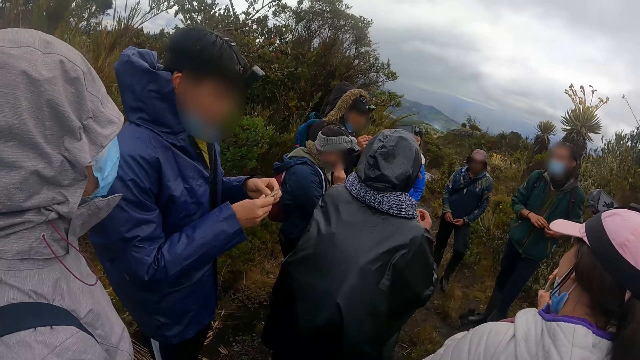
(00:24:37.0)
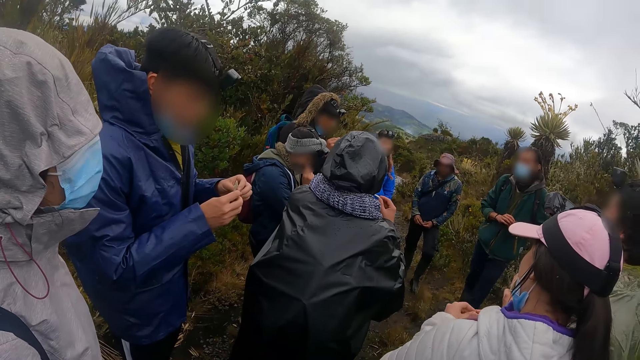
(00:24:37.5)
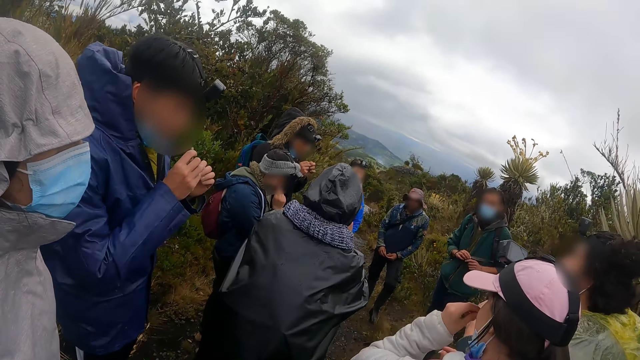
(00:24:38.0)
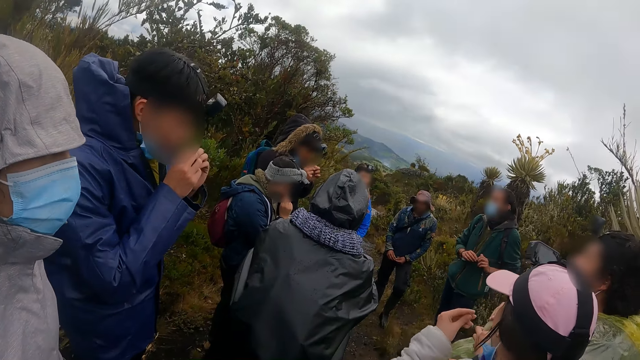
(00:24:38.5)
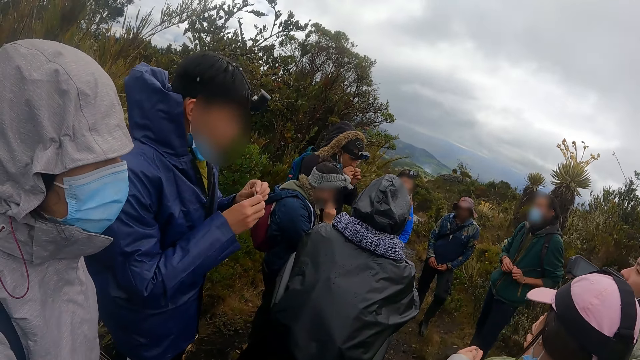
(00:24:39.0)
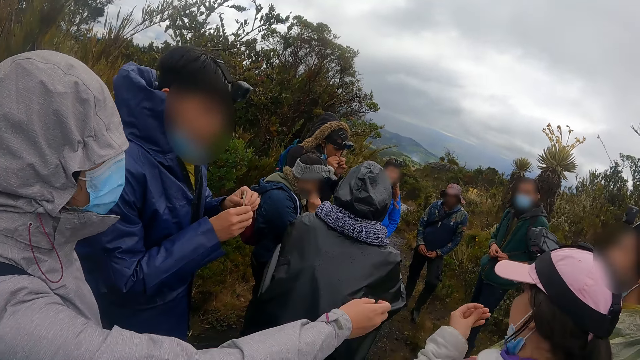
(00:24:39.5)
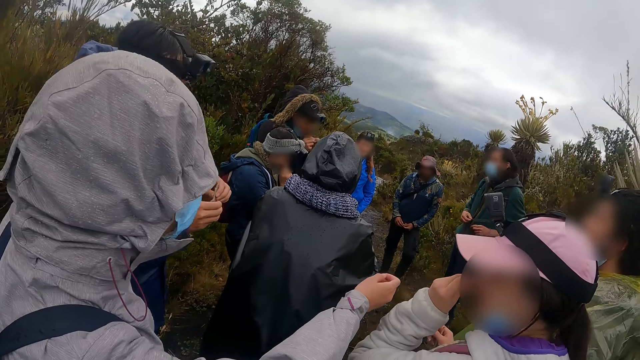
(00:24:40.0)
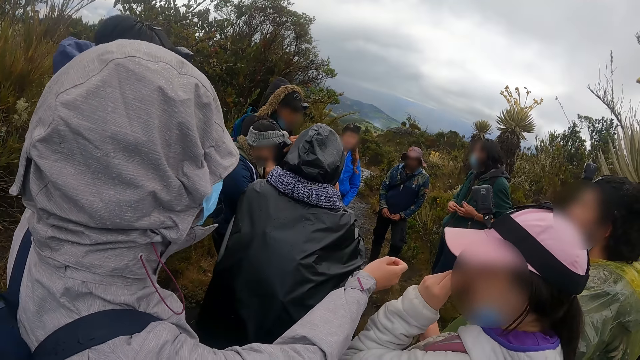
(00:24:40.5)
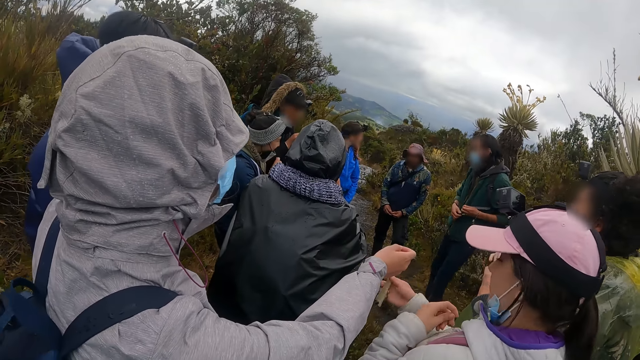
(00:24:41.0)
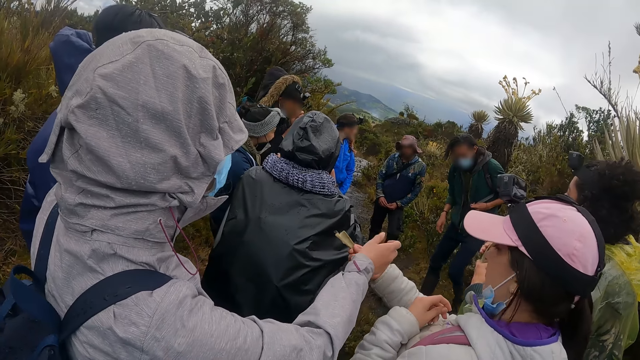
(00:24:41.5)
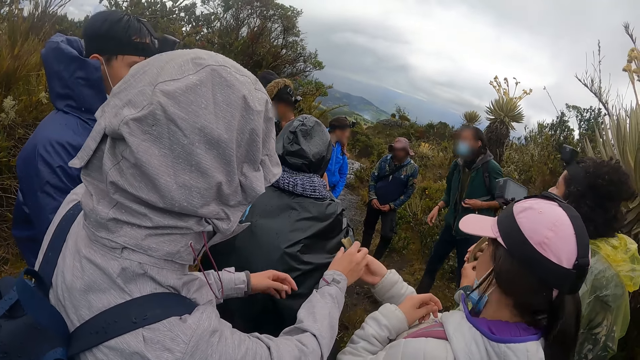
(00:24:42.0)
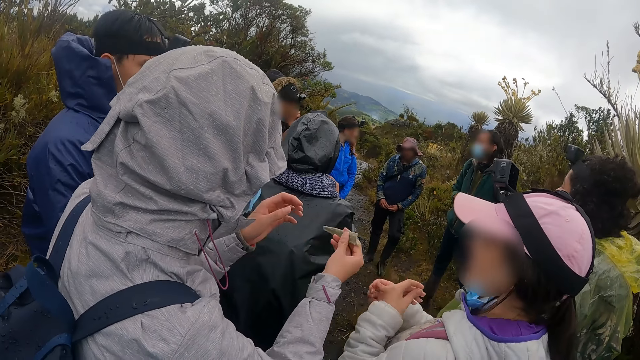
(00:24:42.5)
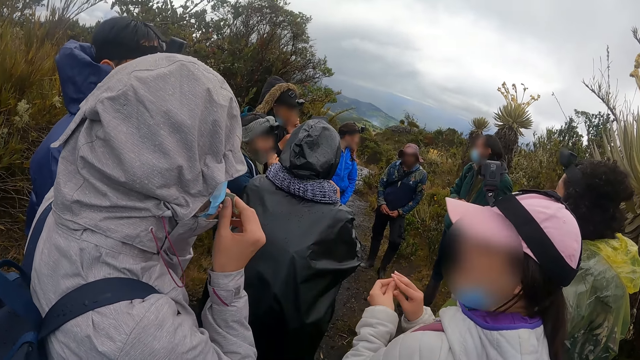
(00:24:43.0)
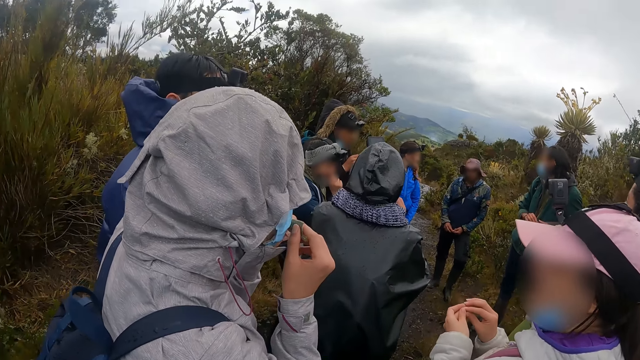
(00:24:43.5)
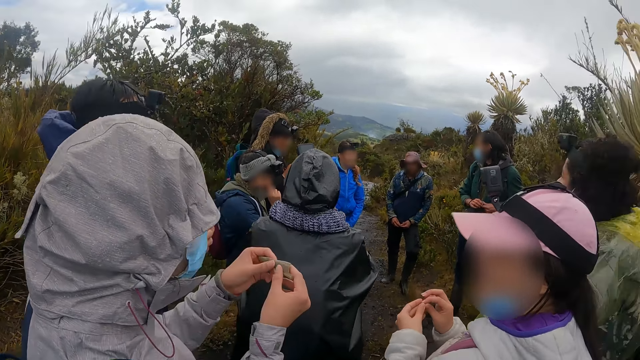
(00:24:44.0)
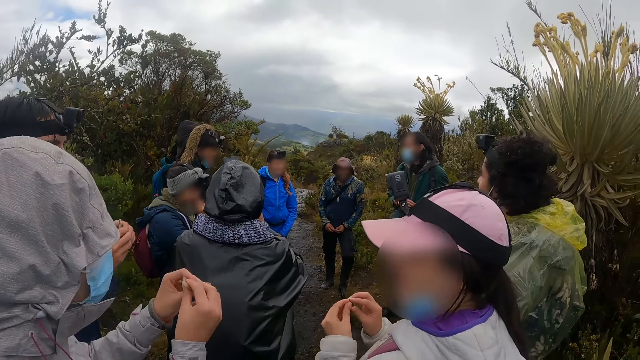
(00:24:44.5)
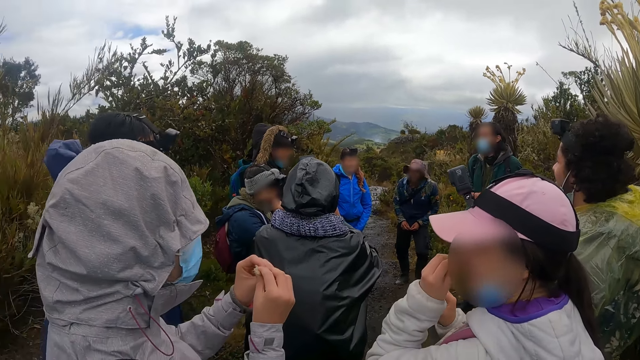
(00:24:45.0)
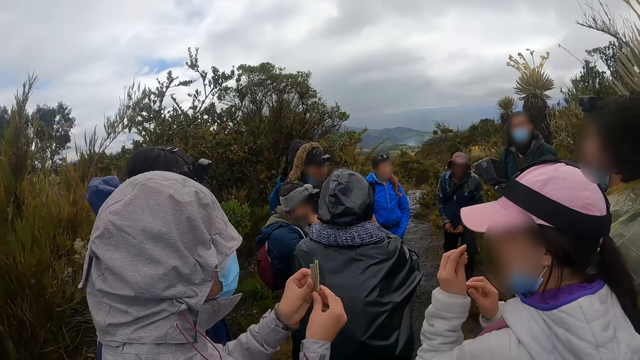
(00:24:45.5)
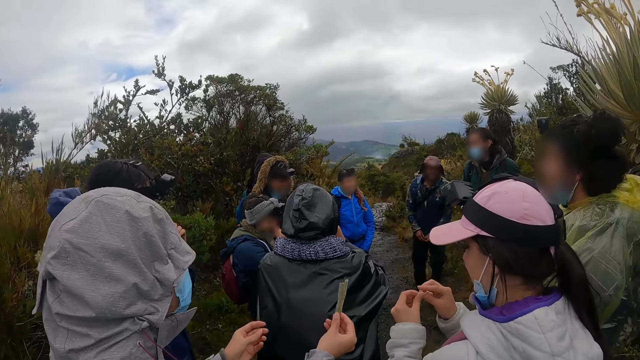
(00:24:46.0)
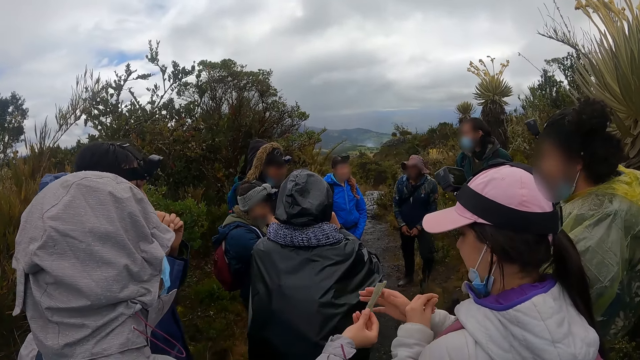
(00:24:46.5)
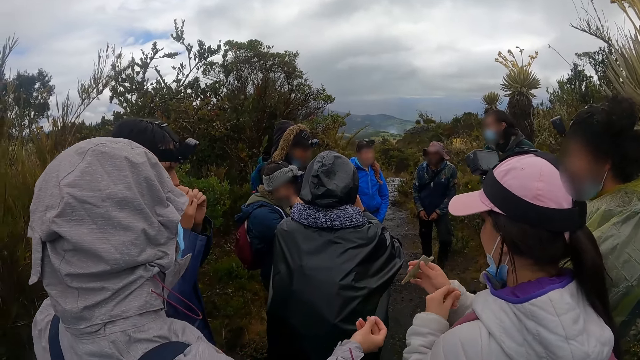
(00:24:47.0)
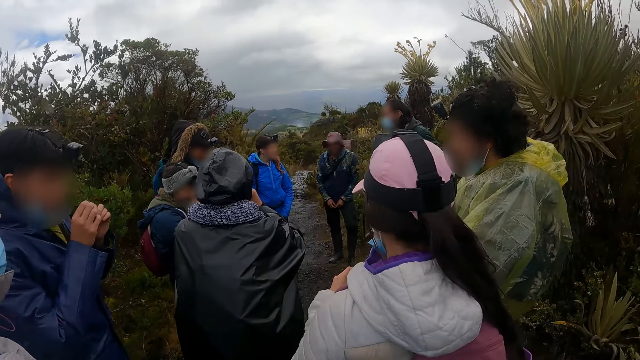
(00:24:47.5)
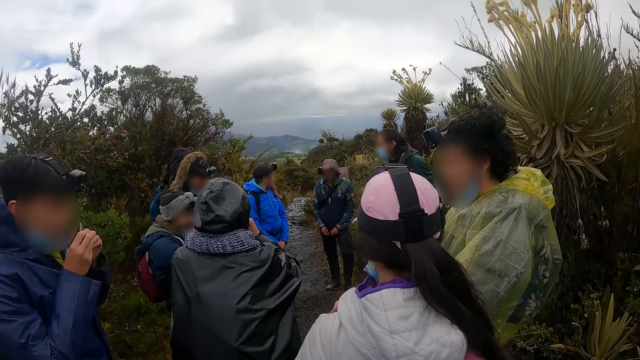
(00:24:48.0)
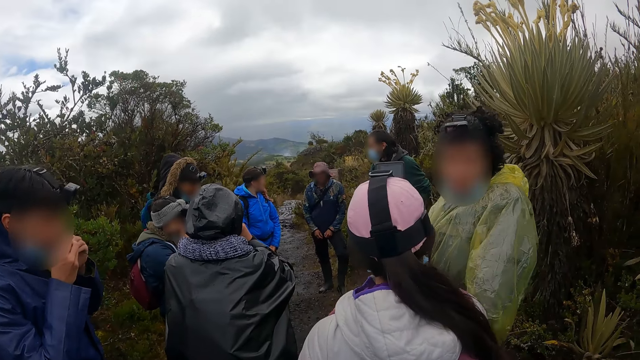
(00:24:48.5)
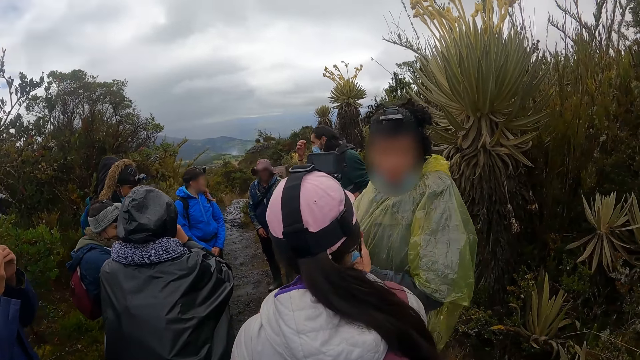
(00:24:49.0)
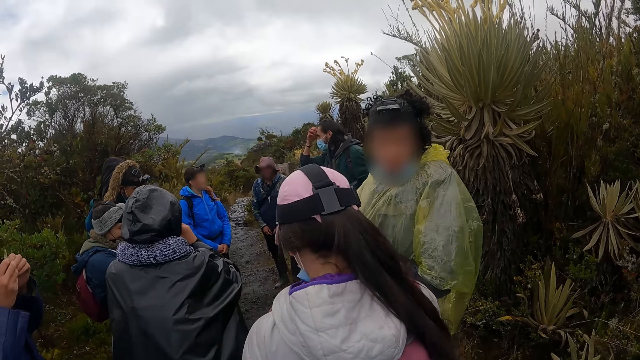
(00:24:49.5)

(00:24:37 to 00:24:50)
A woman smells the branch in her hands. A man smells the branch in his hands. Another woman stretches her right hand towards another man. The other woman takes the branch in the first woman's right hand with her right hand, holds the branch with both hands, and smells the branch in her hands. The first woman smells the branch in her left hand. The other woman stretches the branch in her right hand towards the first woman. The first woman takes the branch from the other woman with her right hand. The first man smells the branch in his hands.

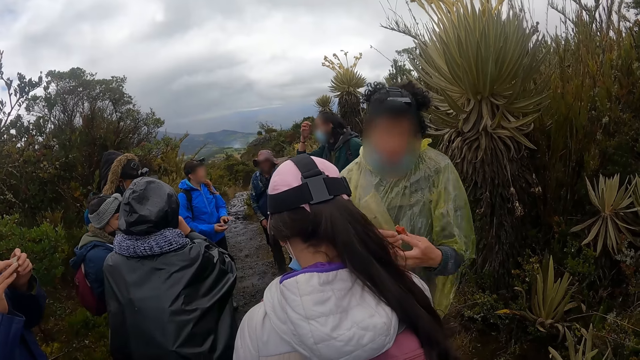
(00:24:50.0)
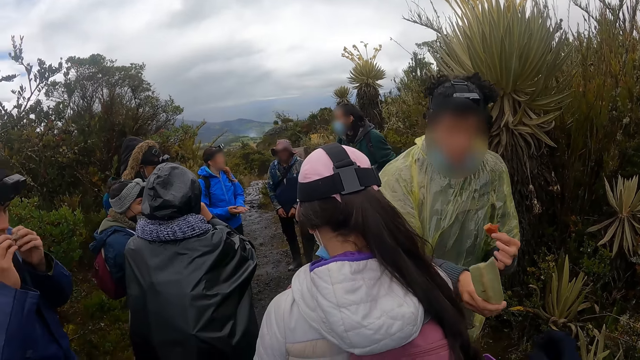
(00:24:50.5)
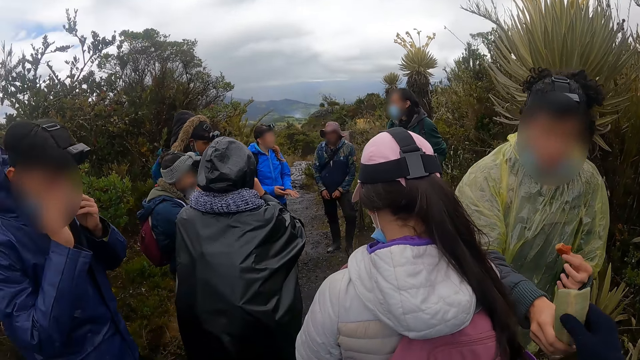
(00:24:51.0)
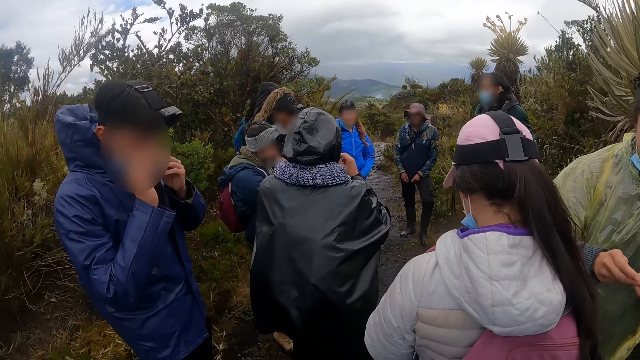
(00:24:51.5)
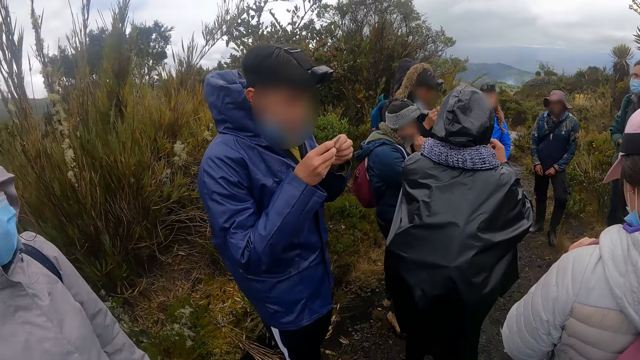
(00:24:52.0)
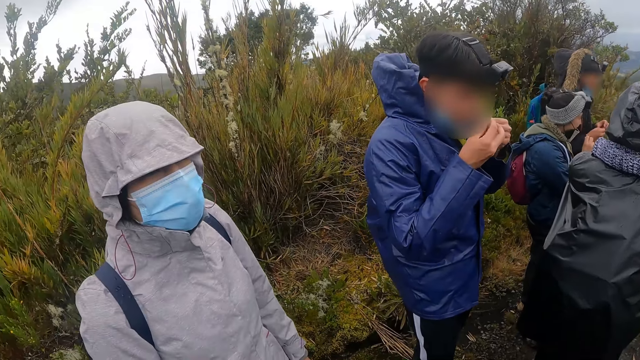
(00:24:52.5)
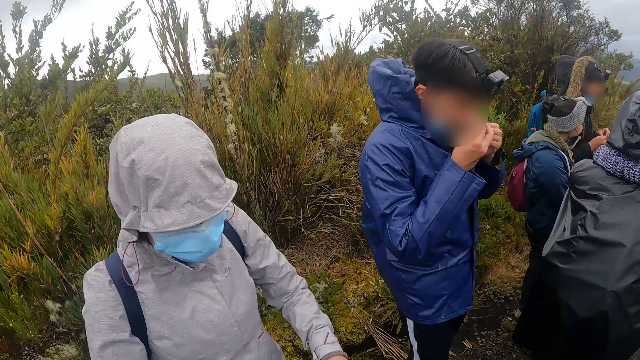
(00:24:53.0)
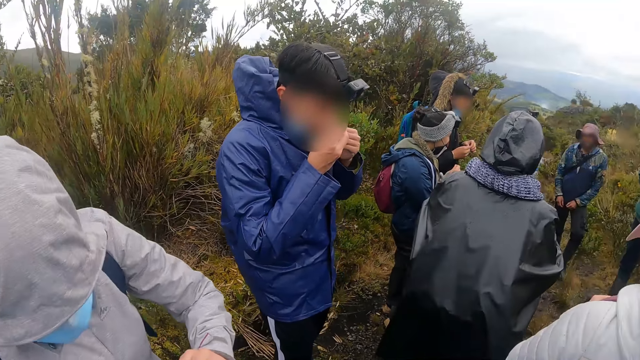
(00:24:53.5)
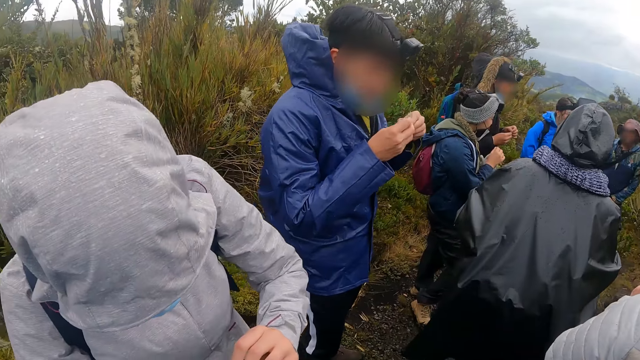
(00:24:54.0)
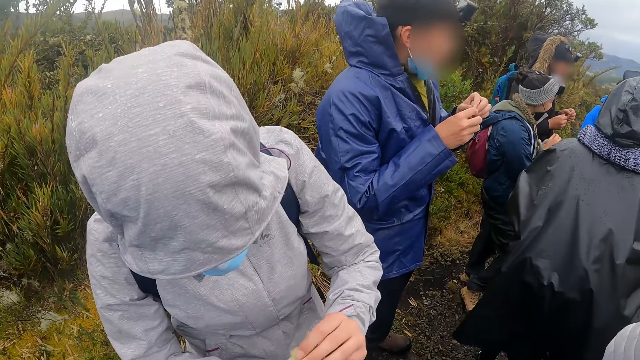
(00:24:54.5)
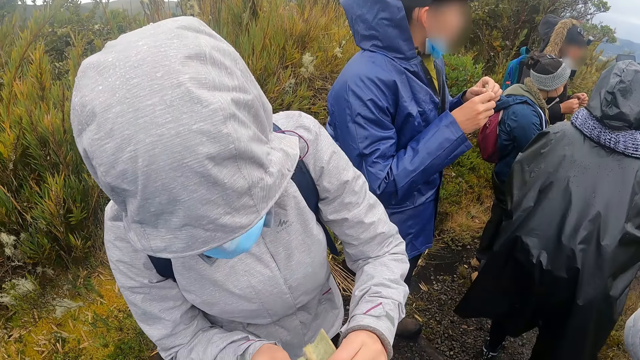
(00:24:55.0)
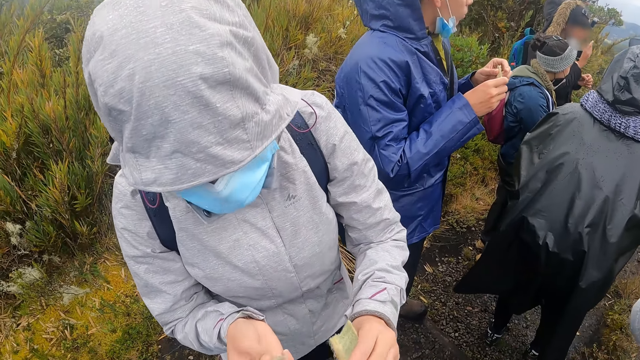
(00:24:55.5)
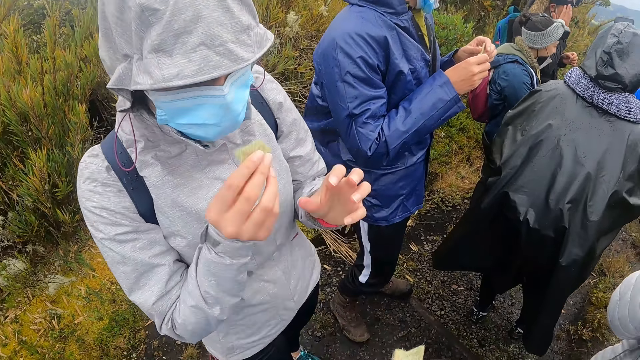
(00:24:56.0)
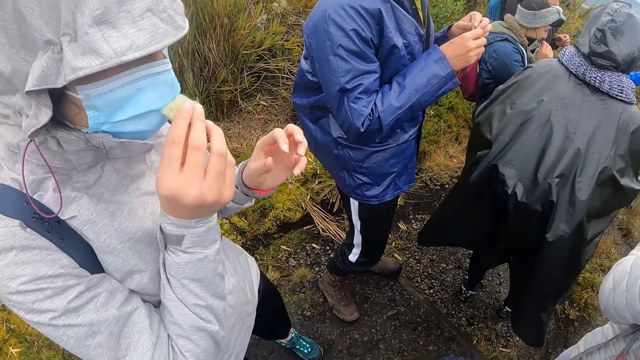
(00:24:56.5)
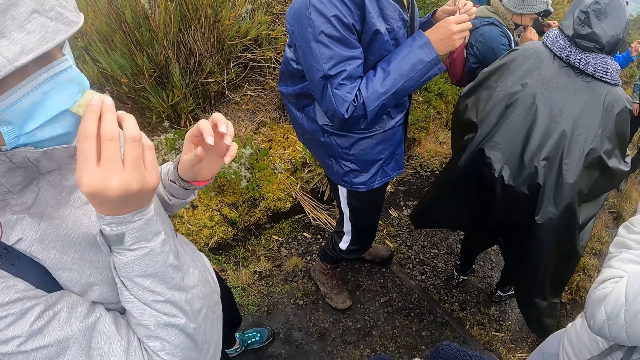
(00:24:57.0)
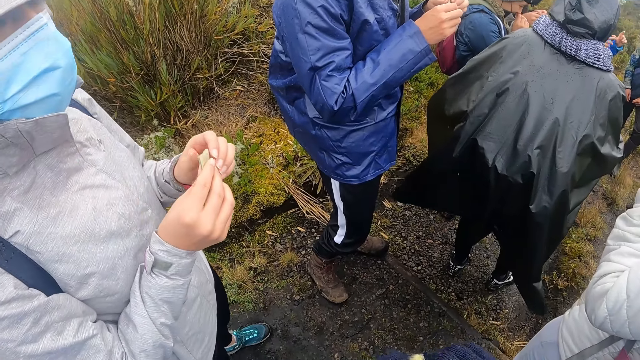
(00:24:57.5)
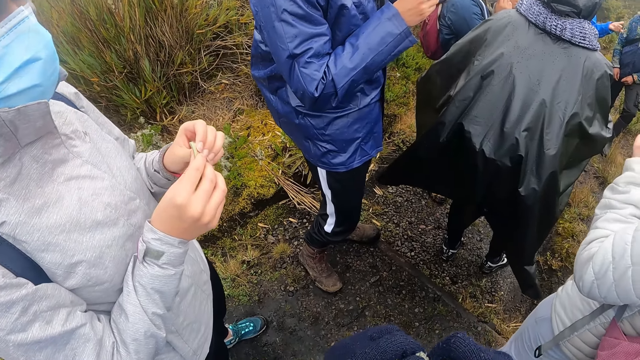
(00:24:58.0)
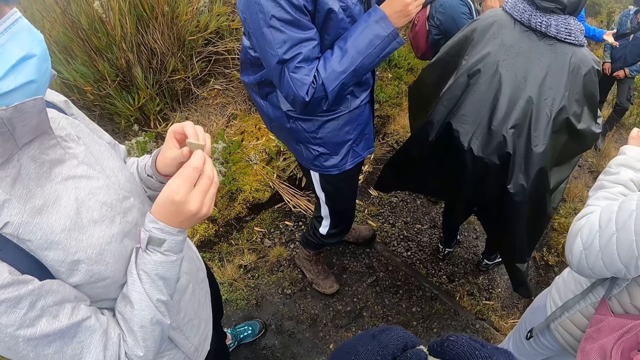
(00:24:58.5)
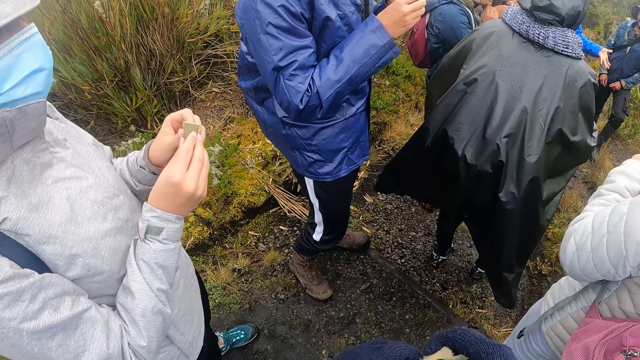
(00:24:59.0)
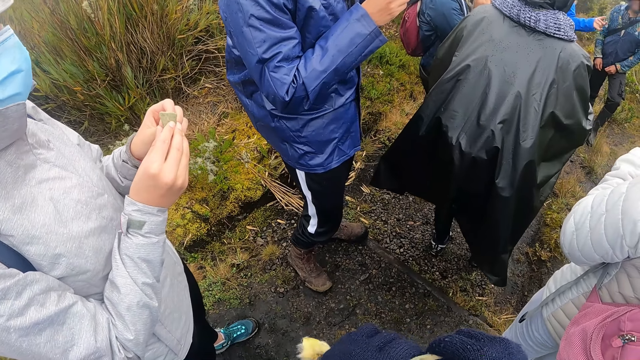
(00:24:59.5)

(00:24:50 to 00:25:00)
A man stretches the branch in his right hand towards the camera wearer. Another man smells the branch in his hands. The camera wearer takes the branch from the first man. A woman cuts from the branch with her right hand. The camera wearer cuts a piece for a person. The woman smells the branch in her right hand and holds the branch with both hands.
